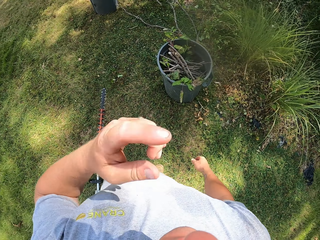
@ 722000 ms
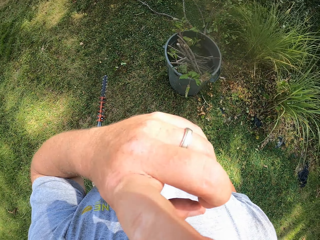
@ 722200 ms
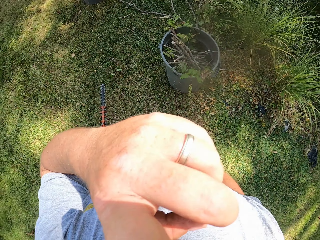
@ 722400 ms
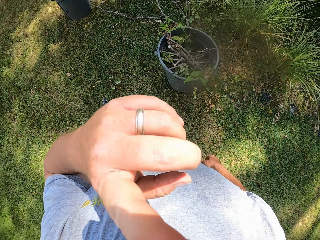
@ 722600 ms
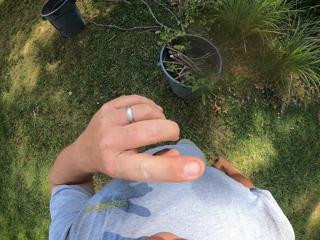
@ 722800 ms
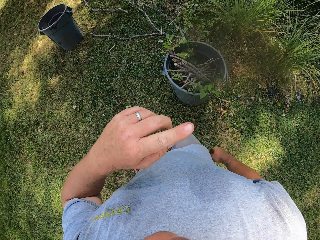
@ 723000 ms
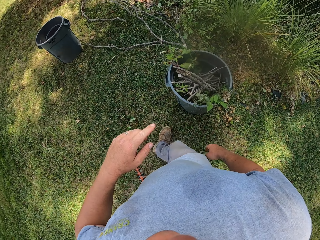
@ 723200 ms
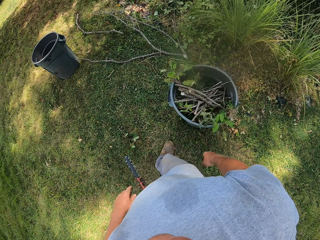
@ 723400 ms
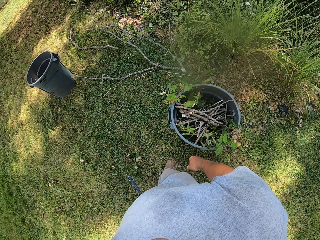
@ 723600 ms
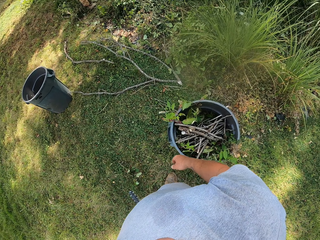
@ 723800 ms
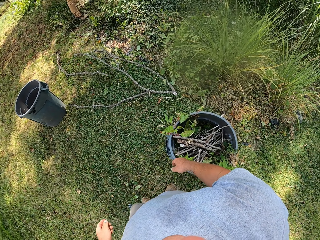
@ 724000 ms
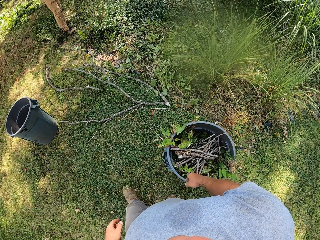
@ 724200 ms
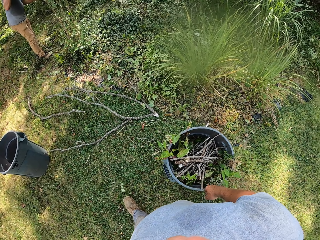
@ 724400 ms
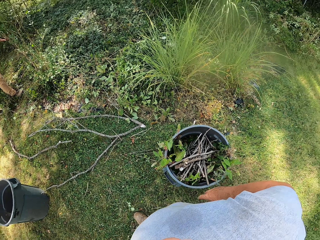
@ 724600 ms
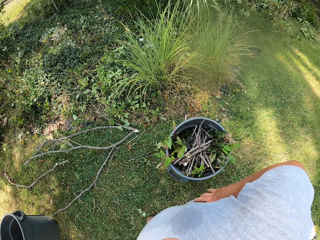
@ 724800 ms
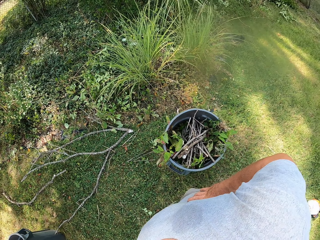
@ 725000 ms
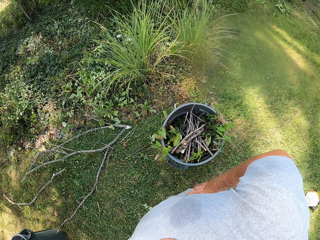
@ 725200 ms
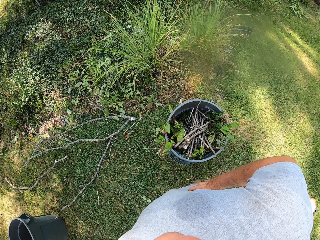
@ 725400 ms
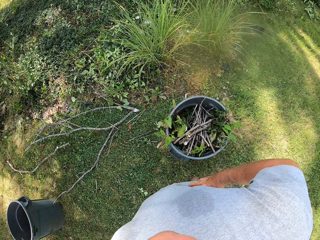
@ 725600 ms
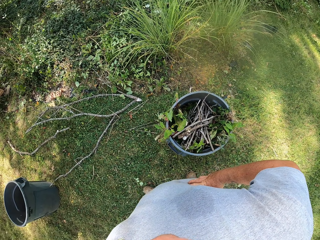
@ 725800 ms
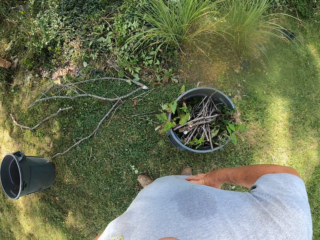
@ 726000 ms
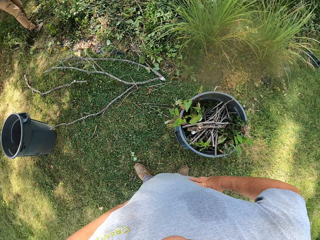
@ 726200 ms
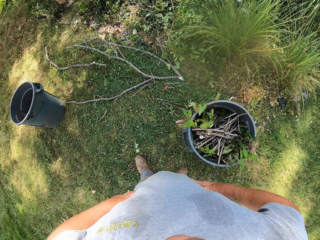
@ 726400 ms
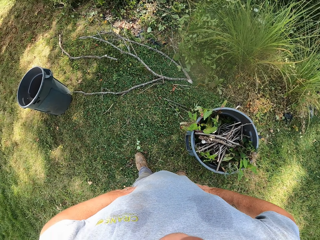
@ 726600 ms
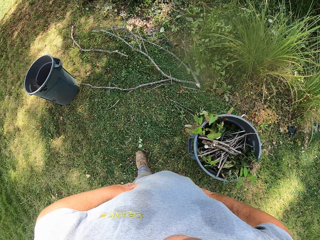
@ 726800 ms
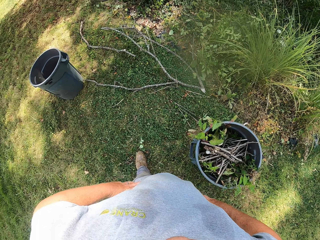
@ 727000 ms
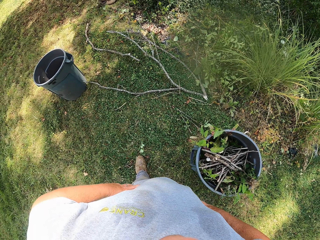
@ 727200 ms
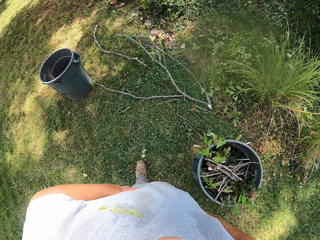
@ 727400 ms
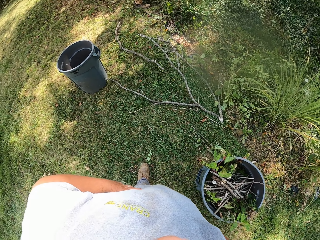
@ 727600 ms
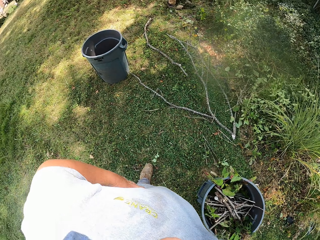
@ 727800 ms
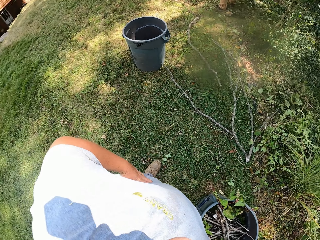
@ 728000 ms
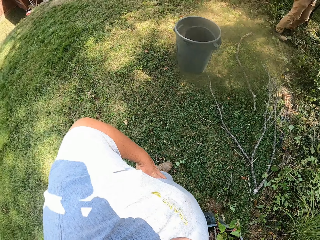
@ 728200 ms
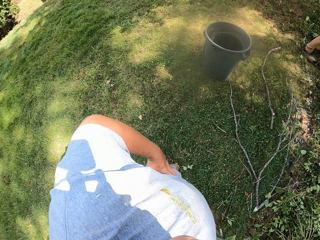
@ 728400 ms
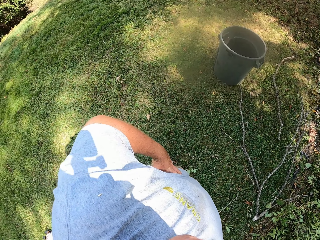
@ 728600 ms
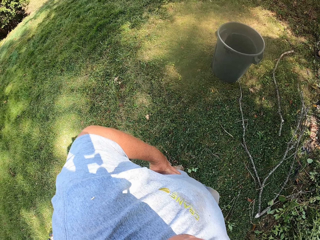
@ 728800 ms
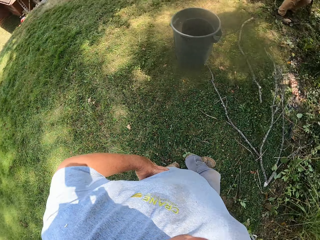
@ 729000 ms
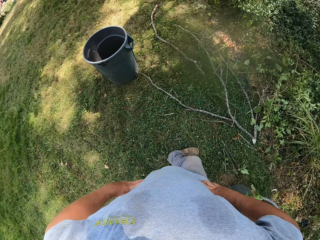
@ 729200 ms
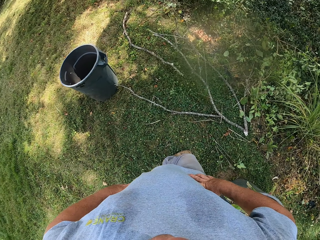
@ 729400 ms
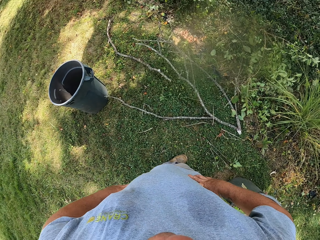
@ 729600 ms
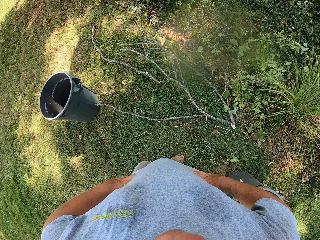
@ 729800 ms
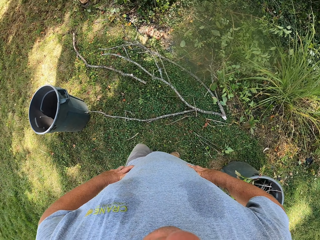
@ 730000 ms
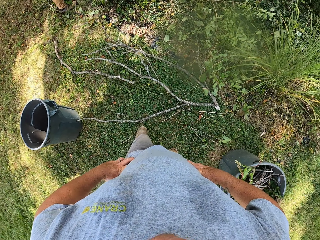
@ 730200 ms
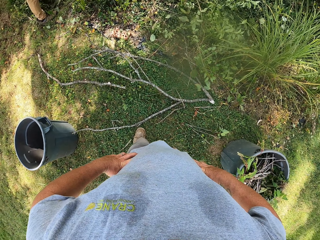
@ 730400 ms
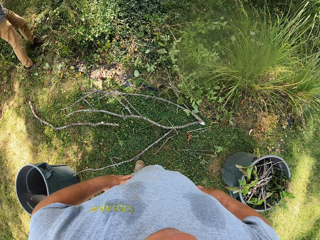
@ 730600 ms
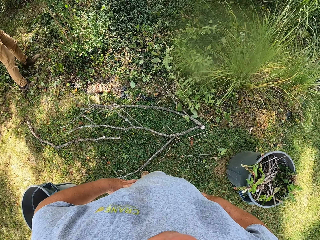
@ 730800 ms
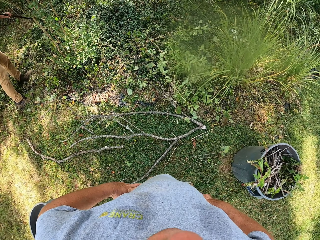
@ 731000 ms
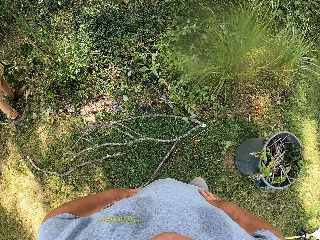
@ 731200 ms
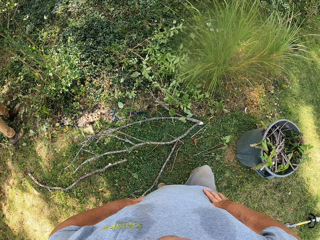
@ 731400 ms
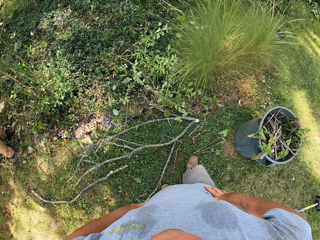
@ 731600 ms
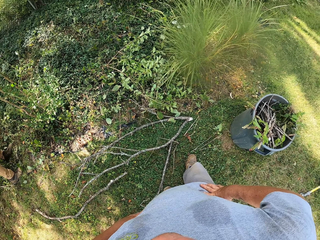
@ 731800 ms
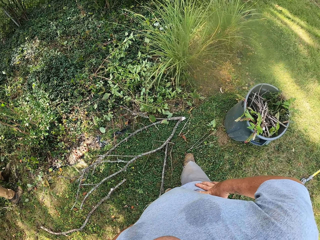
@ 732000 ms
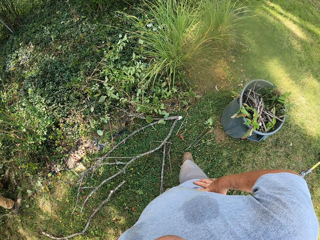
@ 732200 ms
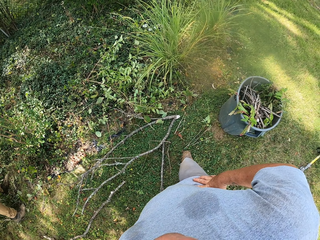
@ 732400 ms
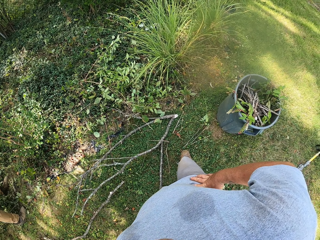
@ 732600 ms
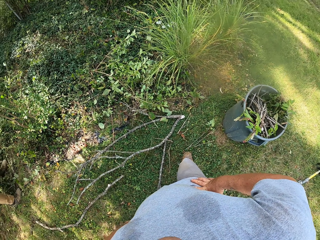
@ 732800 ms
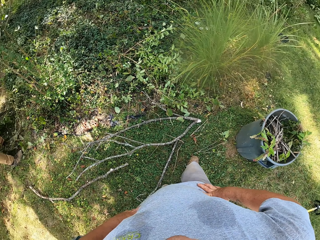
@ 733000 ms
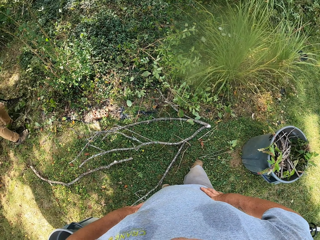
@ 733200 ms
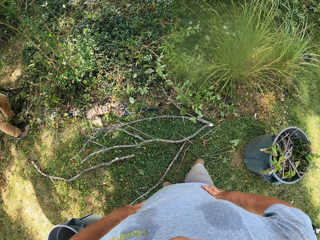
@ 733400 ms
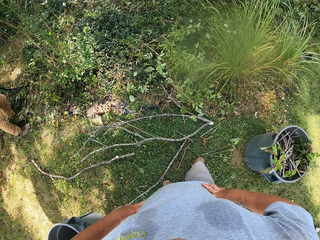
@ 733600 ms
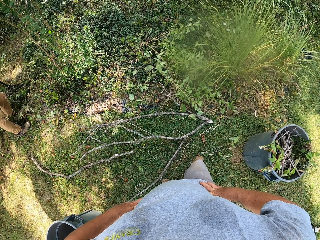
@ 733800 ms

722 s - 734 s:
The camera wearer rubs the face. He touches his face. He looks around. He holds his waist.

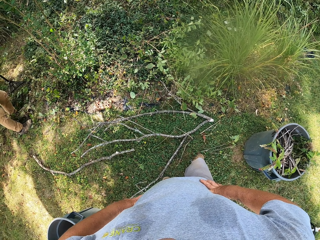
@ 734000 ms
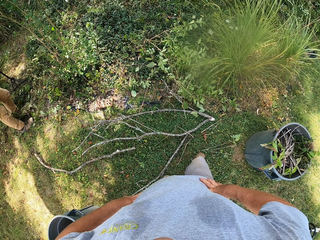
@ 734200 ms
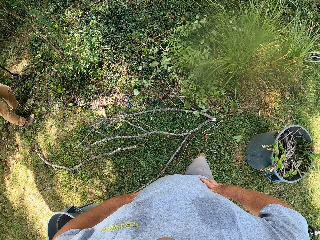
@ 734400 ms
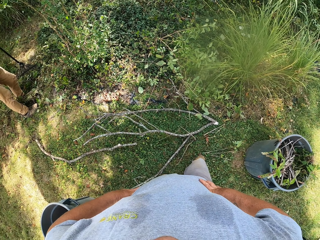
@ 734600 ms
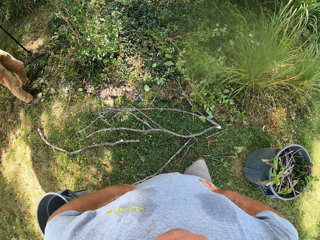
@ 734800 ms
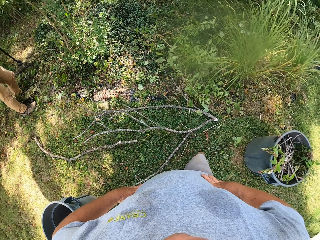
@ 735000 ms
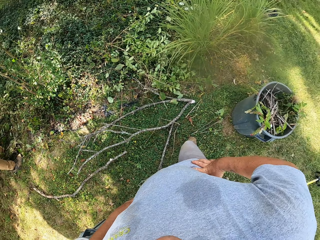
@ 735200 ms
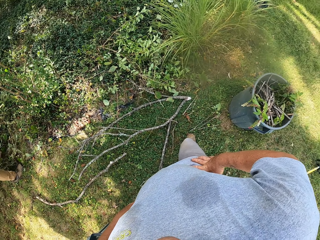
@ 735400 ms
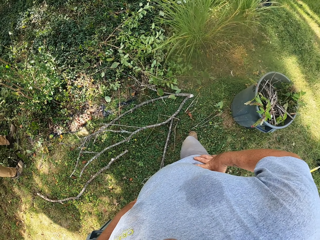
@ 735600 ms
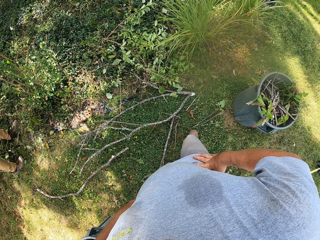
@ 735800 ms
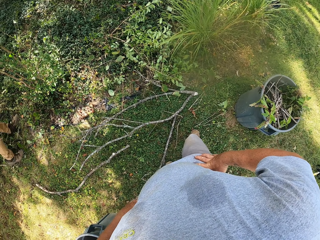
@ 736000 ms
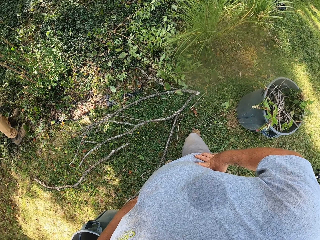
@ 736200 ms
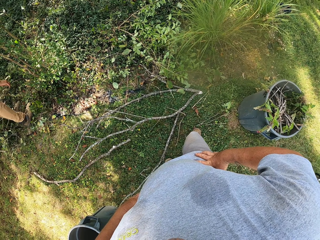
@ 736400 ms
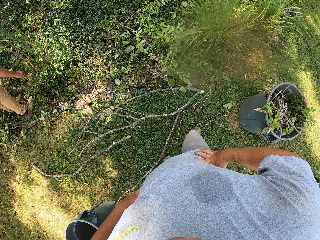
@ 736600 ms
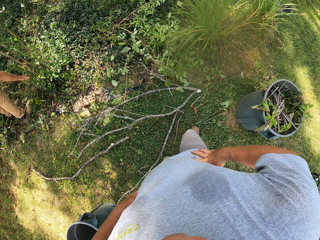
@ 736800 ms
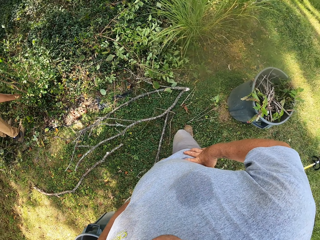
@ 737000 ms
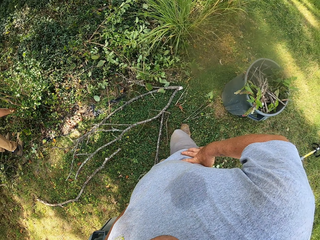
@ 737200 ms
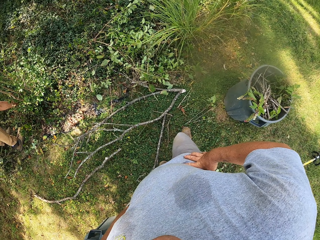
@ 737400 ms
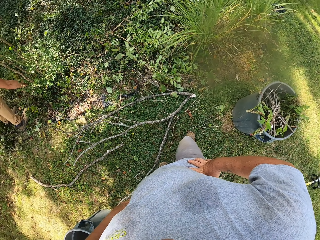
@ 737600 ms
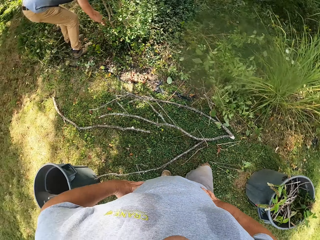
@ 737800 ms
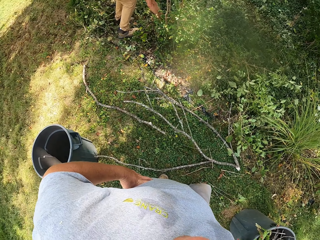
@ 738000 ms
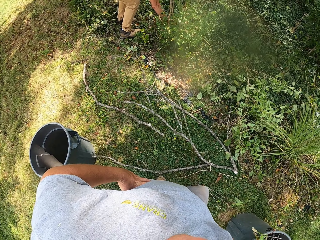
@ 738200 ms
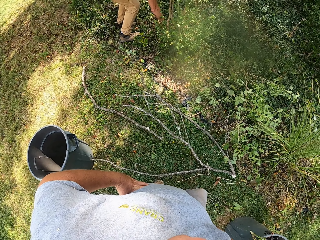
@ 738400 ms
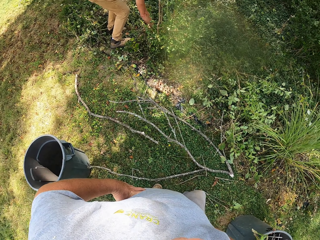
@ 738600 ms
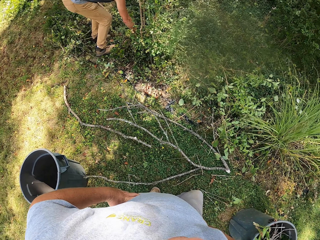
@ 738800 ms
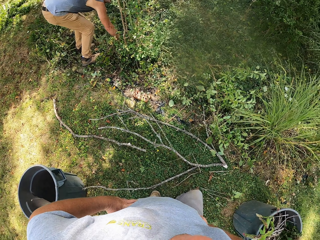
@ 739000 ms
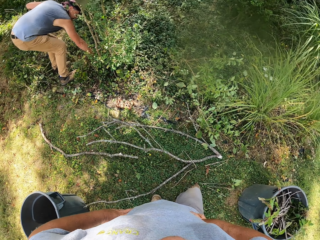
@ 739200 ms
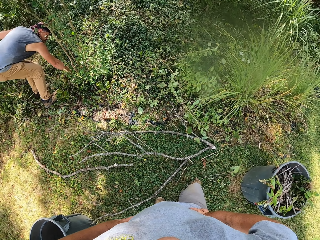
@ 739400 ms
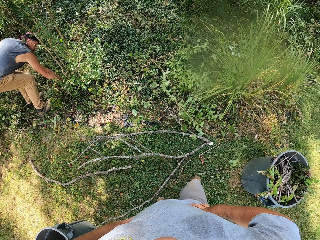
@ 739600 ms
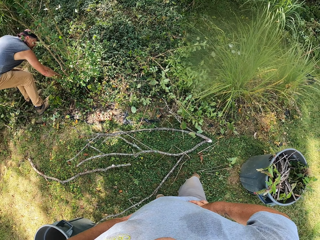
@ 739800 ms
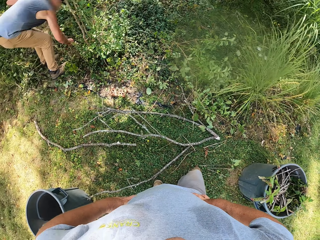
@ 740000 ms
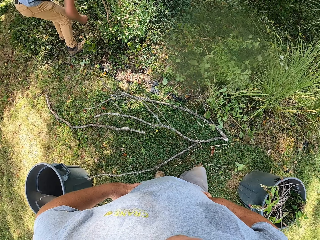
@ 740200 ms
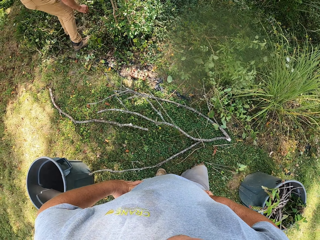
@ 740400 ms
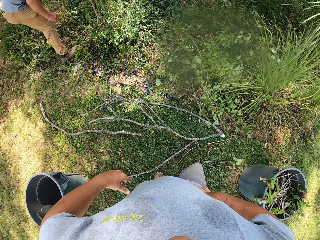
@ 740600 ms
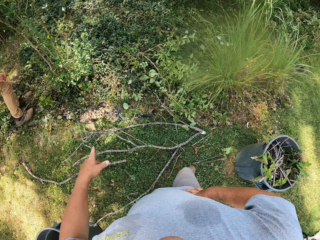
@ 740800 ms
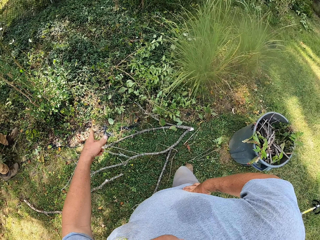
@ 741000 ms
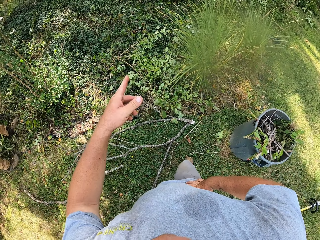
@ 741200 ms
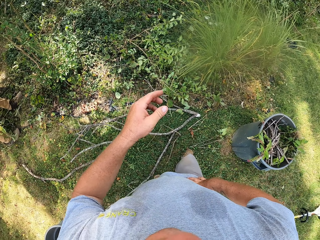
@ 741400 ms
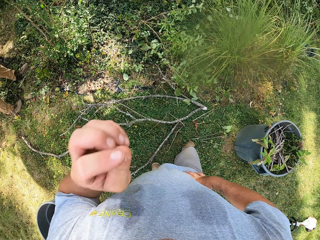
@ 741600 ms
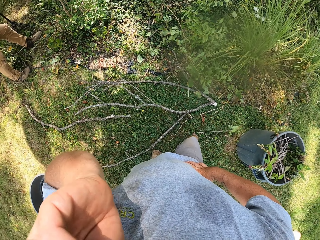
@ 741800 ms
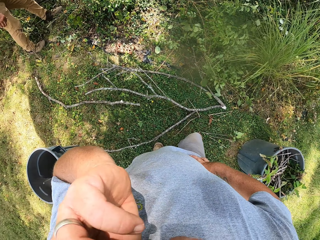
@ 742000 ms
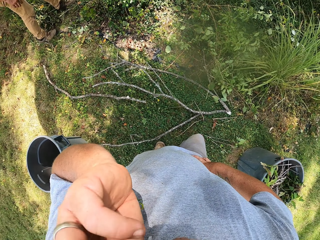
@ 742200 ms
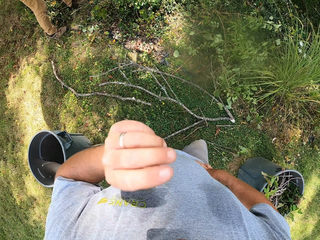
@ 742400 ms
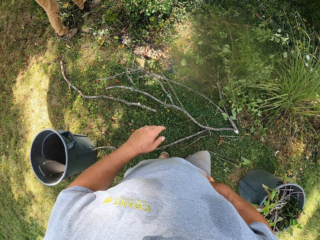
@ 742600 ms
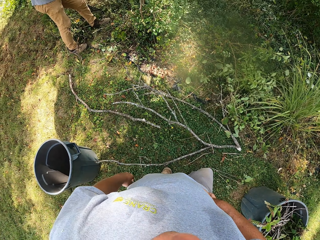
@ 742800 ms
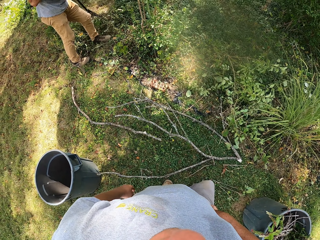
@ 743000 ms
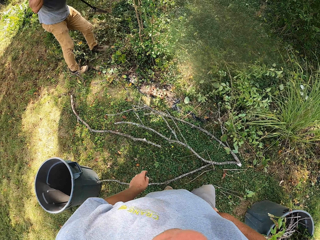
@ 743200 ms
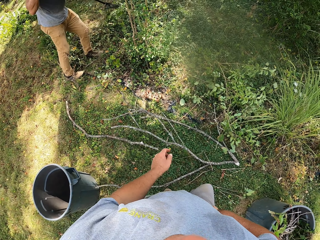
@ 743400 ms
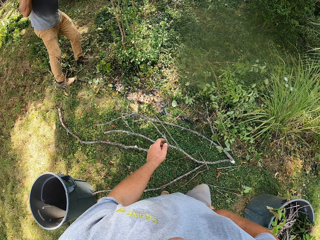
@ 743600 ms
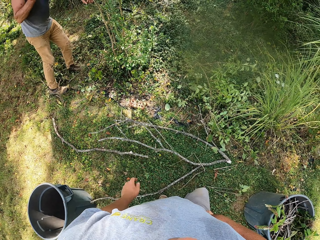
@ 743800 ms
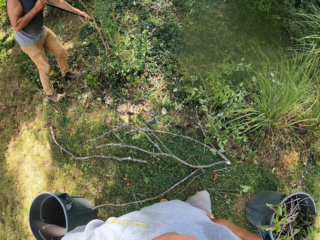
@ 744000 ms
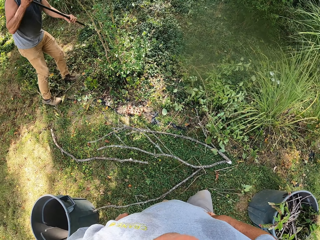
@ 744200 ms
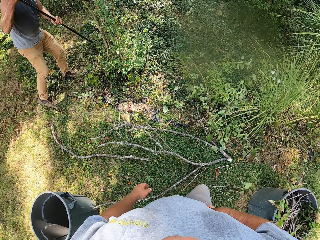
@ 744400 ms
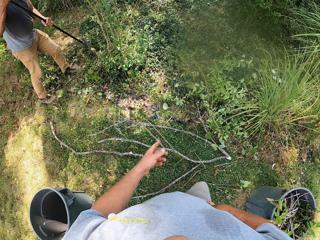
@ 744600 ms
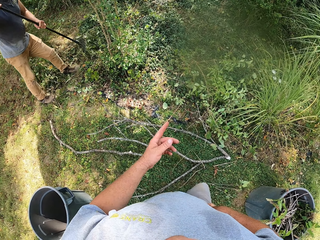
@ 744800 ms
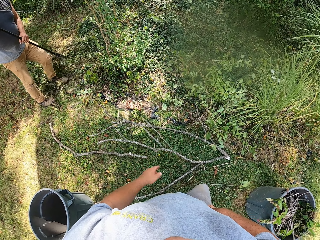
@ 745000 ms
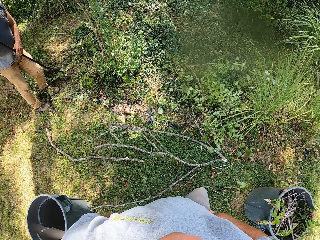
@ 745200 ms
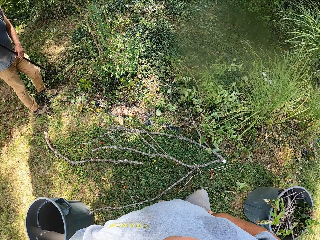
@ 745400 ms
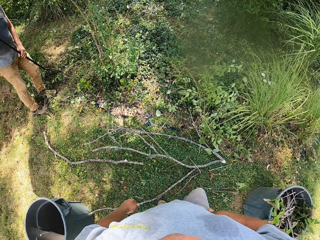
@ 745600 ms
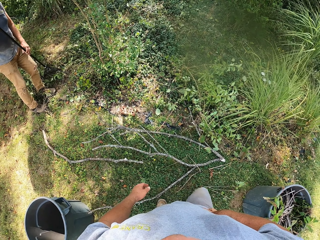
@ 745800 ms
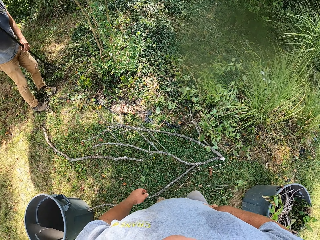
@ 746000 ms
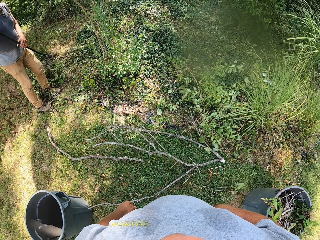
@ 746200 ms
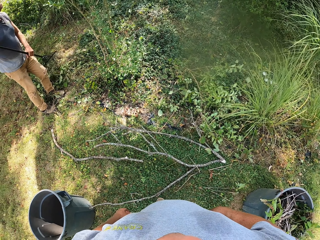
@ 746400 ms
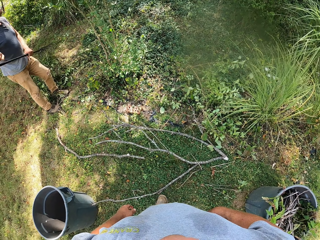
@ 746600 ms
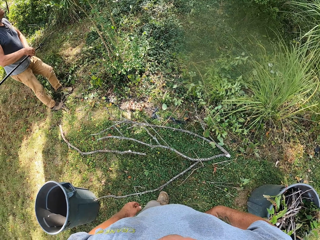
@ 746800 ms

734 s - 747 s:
The camera wearer points a finger. He touches his face. He points a finger.
